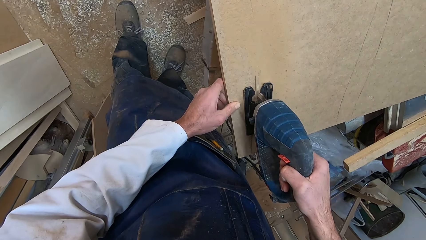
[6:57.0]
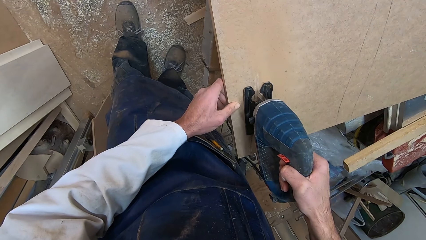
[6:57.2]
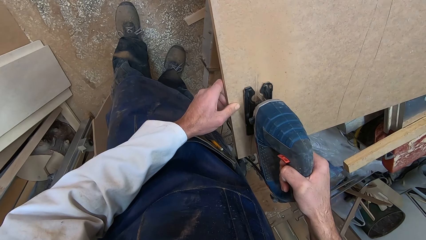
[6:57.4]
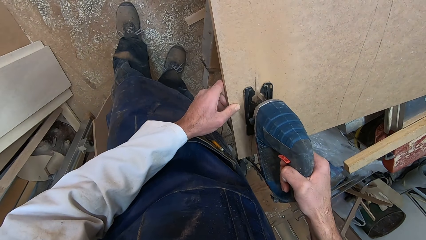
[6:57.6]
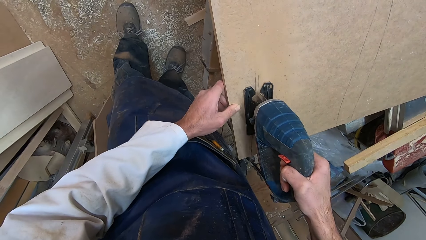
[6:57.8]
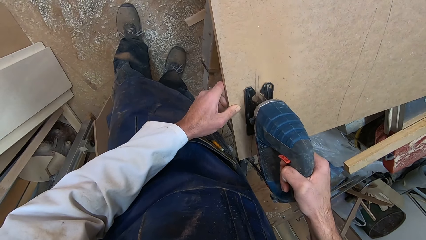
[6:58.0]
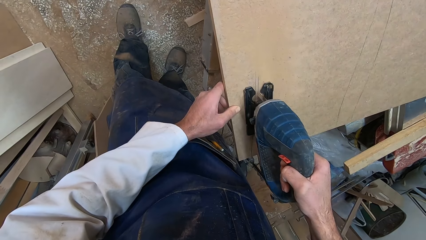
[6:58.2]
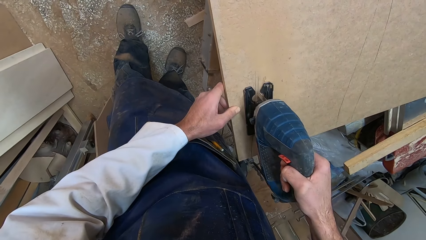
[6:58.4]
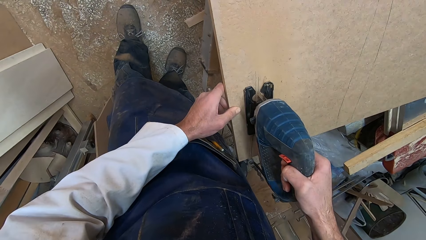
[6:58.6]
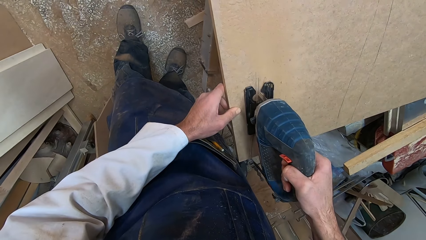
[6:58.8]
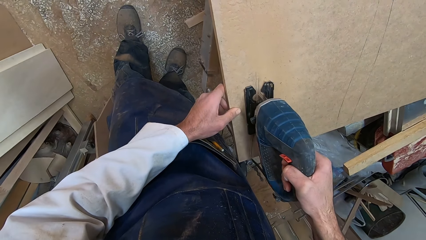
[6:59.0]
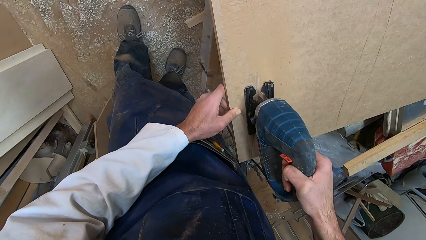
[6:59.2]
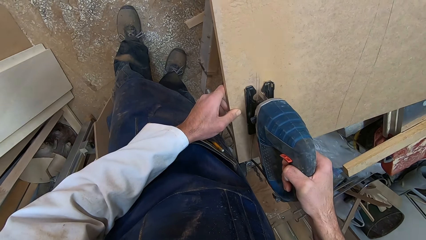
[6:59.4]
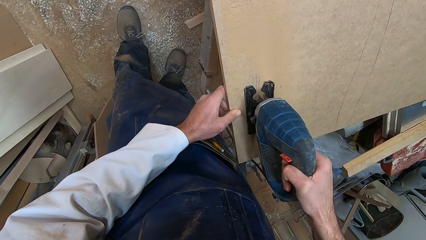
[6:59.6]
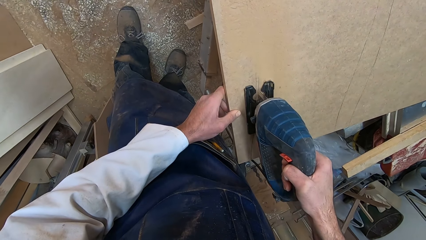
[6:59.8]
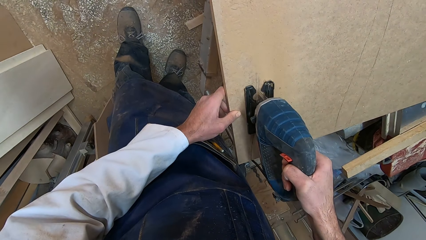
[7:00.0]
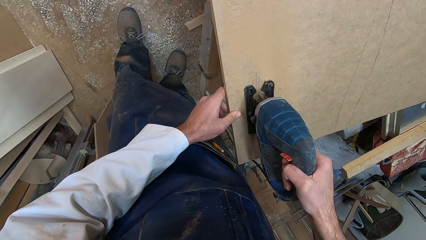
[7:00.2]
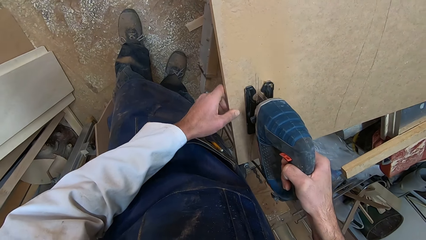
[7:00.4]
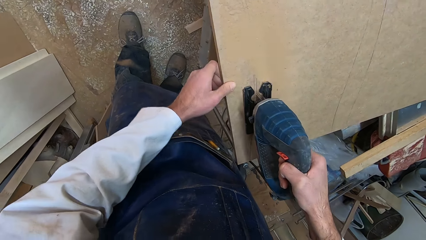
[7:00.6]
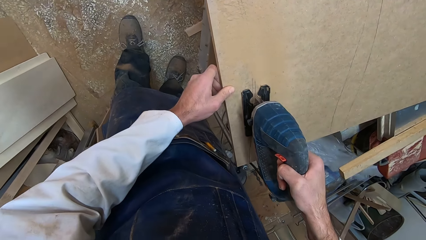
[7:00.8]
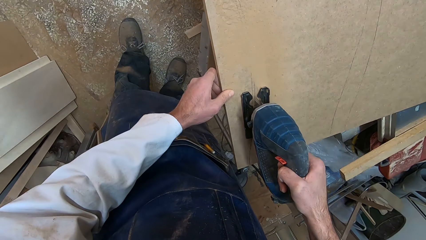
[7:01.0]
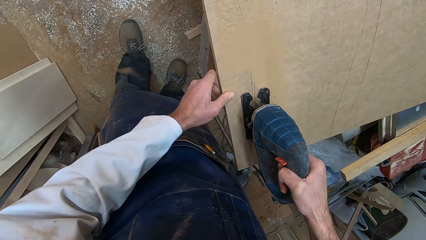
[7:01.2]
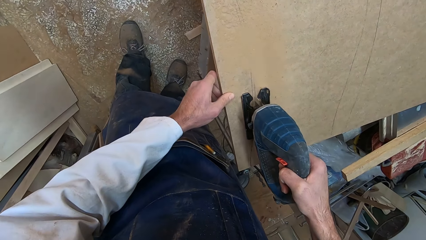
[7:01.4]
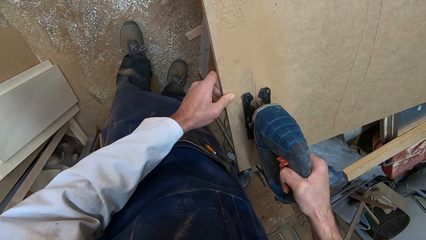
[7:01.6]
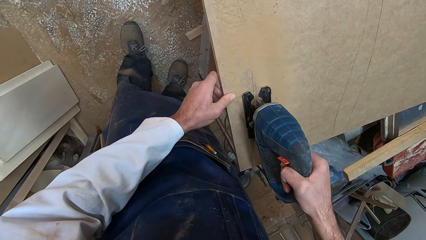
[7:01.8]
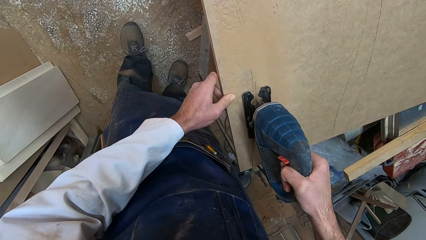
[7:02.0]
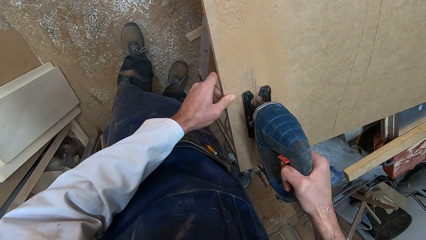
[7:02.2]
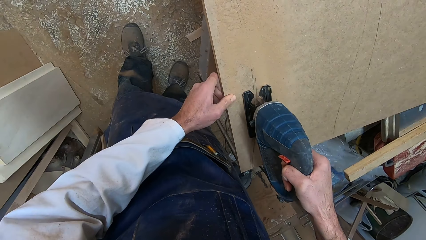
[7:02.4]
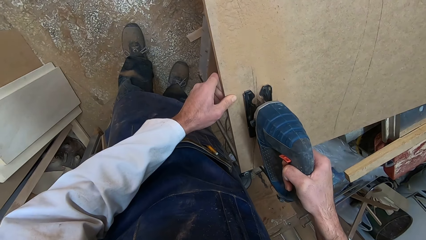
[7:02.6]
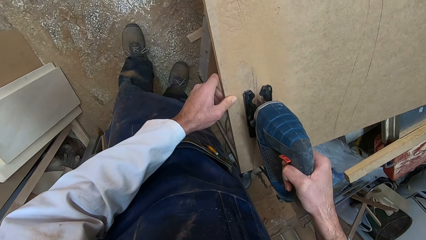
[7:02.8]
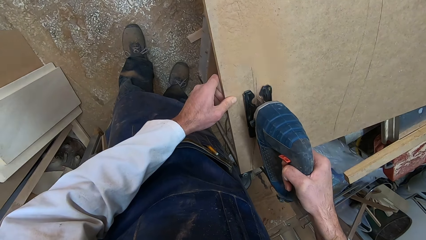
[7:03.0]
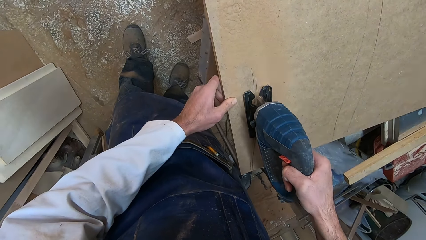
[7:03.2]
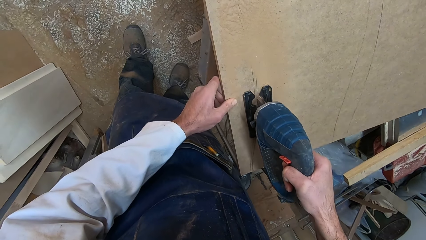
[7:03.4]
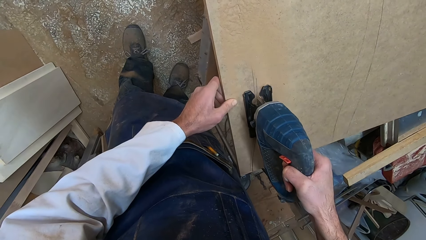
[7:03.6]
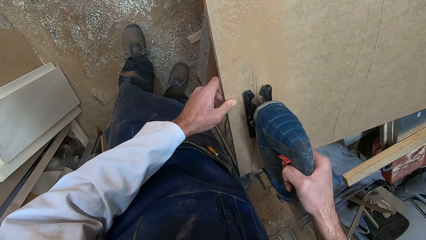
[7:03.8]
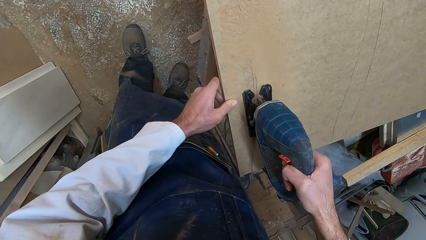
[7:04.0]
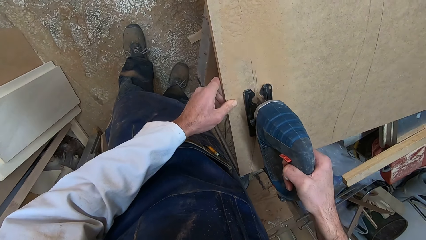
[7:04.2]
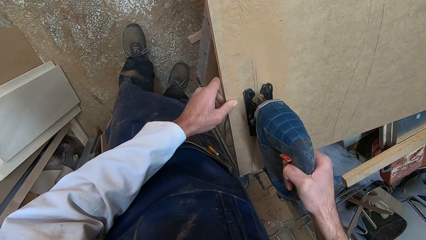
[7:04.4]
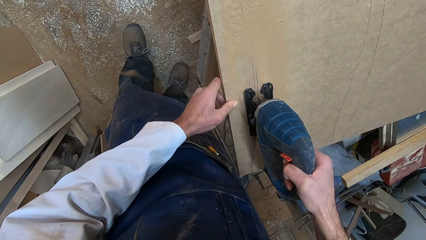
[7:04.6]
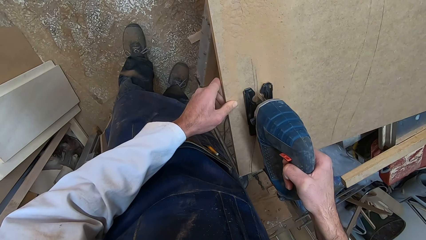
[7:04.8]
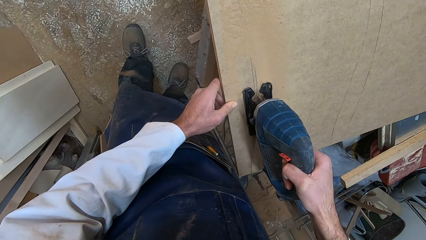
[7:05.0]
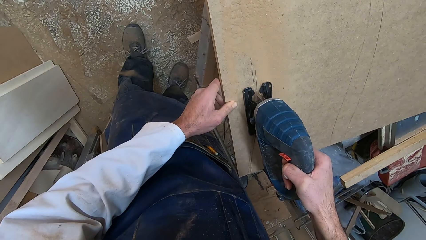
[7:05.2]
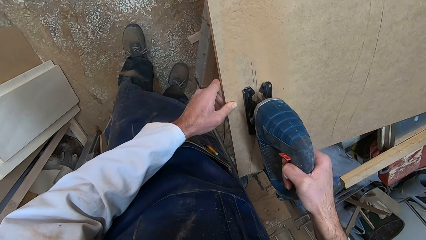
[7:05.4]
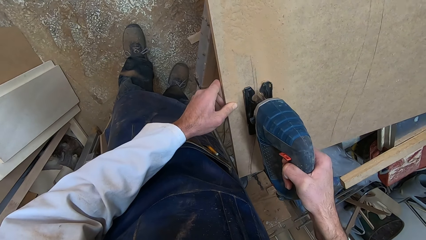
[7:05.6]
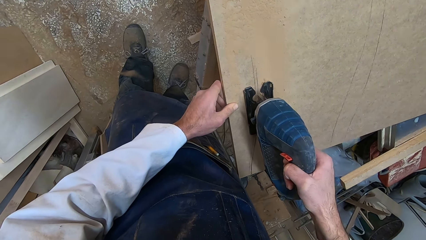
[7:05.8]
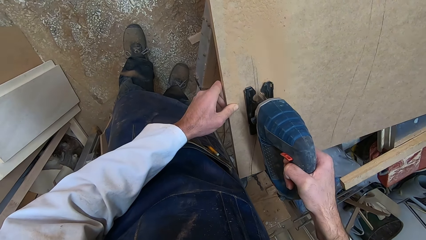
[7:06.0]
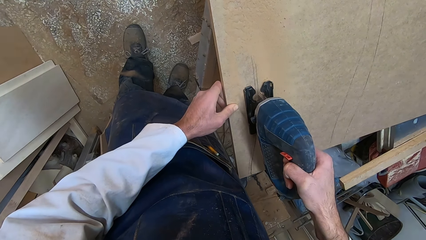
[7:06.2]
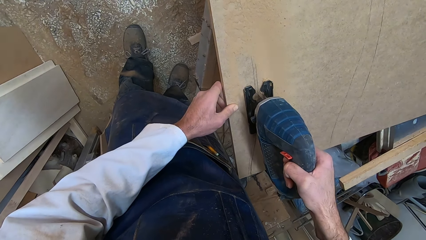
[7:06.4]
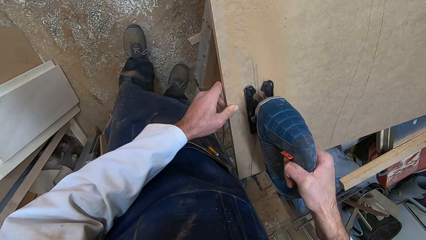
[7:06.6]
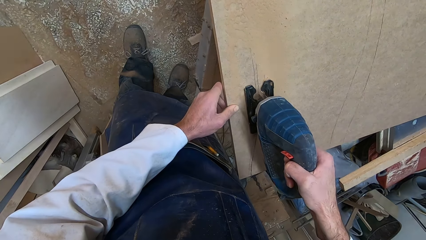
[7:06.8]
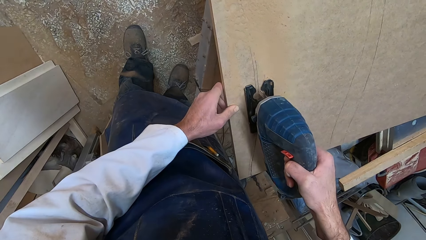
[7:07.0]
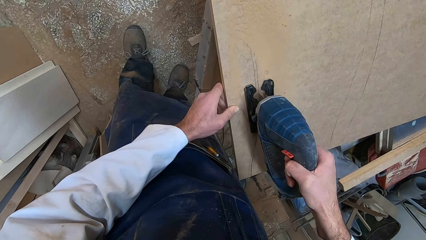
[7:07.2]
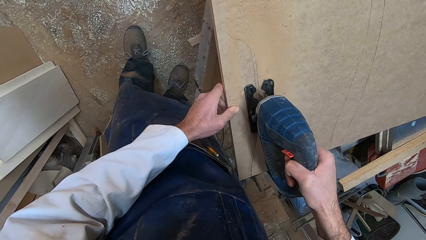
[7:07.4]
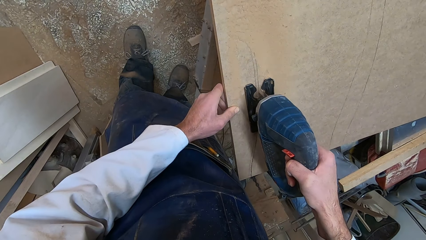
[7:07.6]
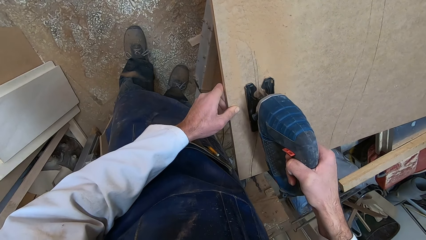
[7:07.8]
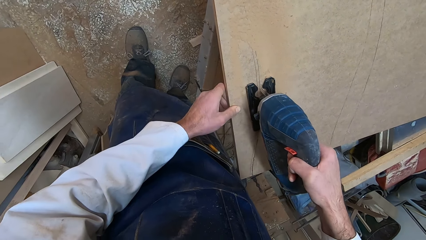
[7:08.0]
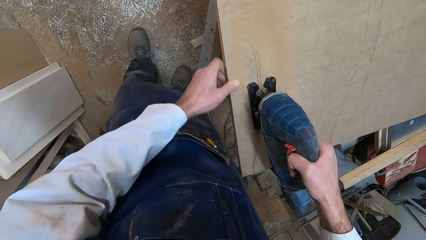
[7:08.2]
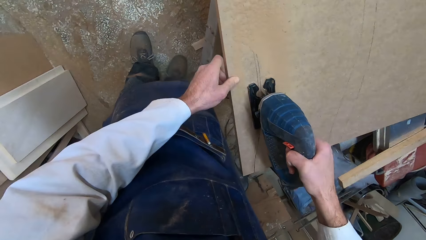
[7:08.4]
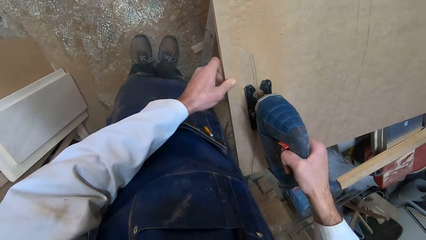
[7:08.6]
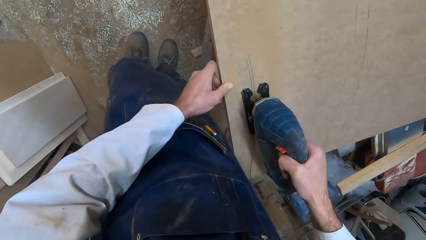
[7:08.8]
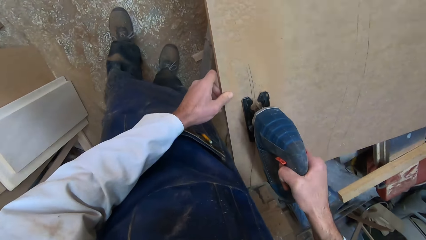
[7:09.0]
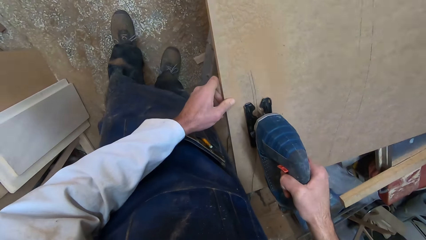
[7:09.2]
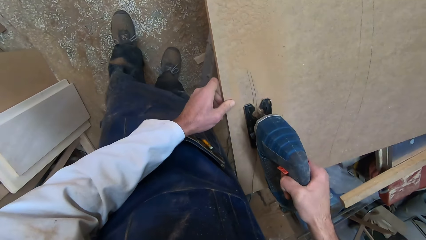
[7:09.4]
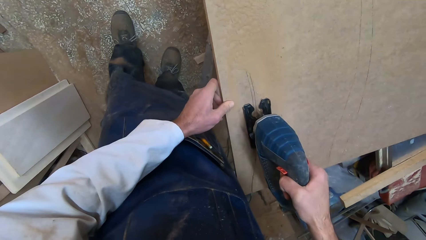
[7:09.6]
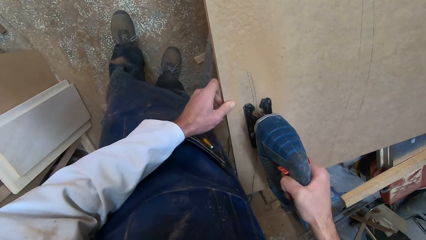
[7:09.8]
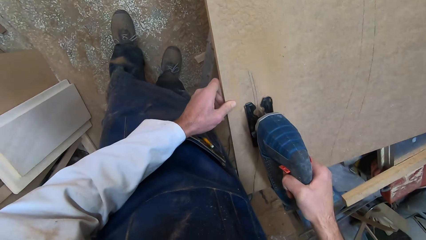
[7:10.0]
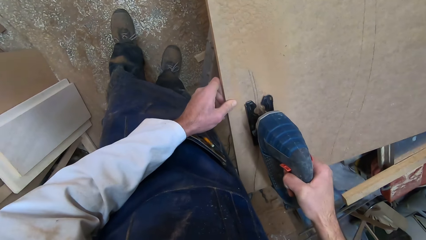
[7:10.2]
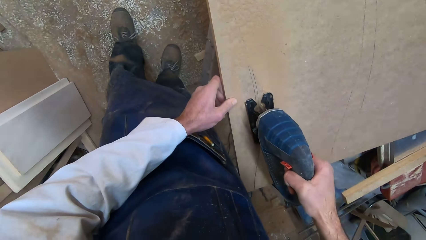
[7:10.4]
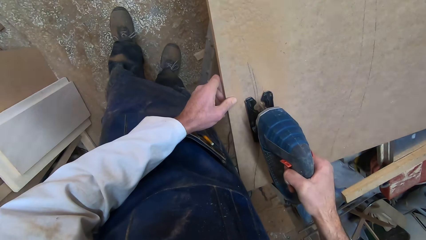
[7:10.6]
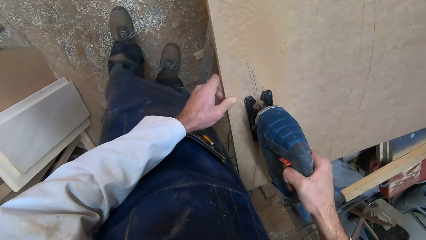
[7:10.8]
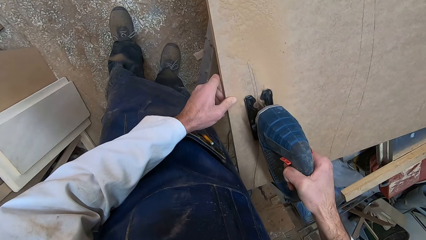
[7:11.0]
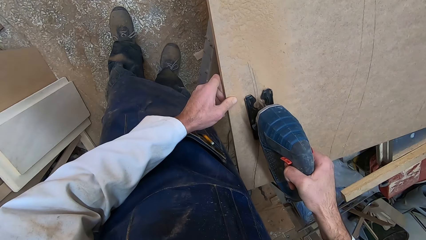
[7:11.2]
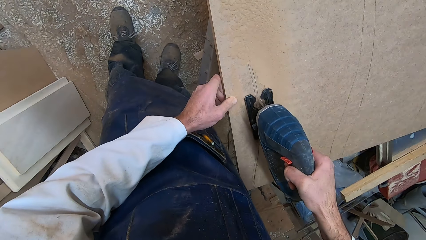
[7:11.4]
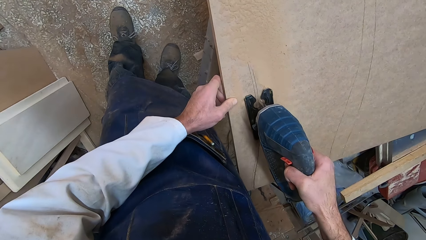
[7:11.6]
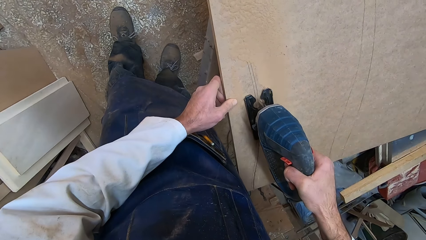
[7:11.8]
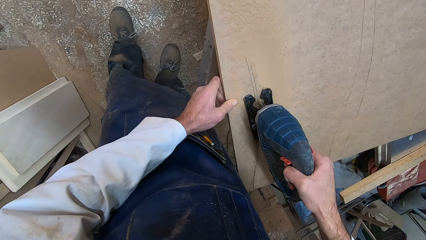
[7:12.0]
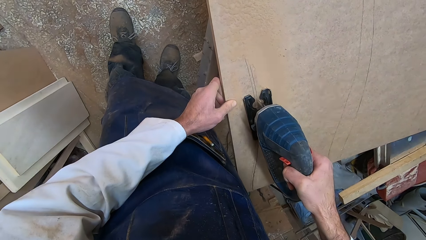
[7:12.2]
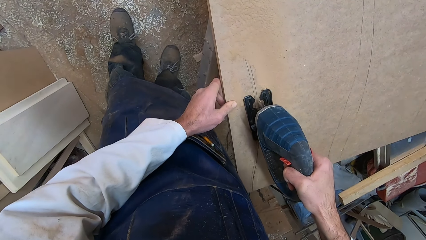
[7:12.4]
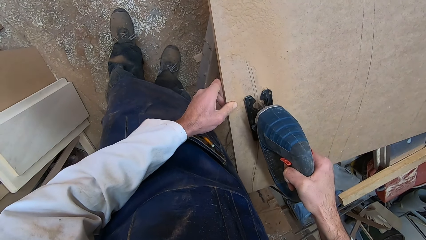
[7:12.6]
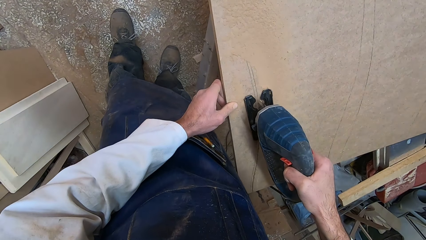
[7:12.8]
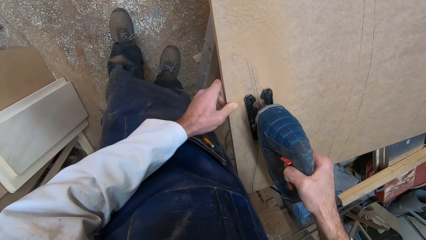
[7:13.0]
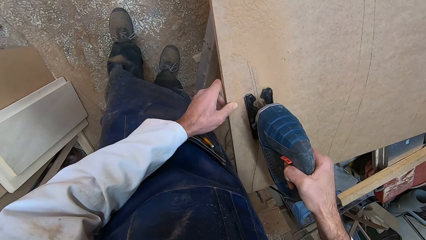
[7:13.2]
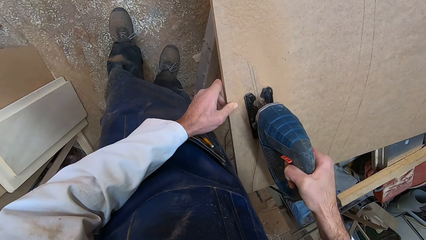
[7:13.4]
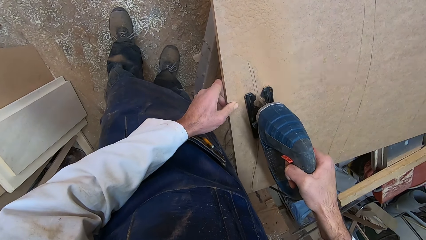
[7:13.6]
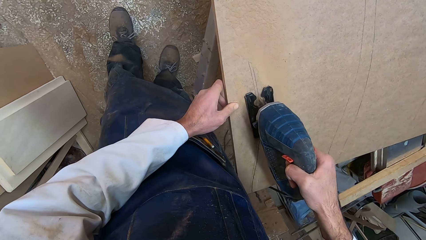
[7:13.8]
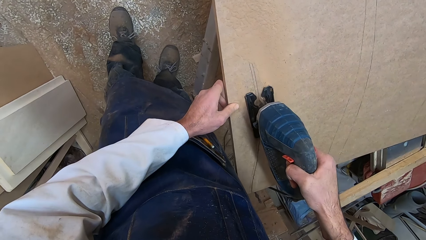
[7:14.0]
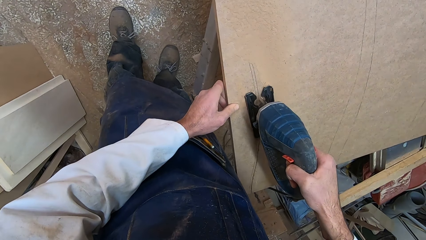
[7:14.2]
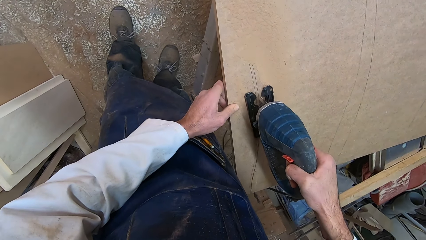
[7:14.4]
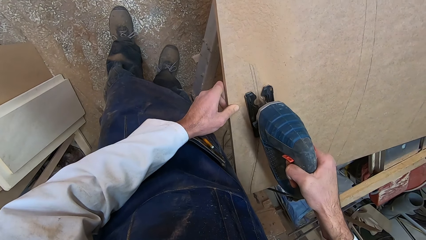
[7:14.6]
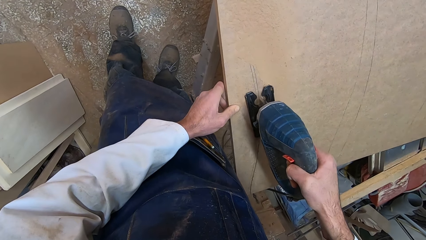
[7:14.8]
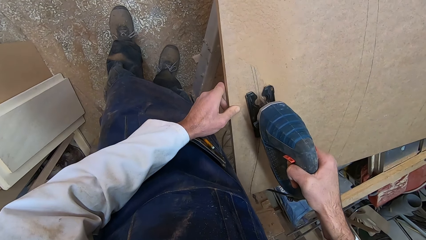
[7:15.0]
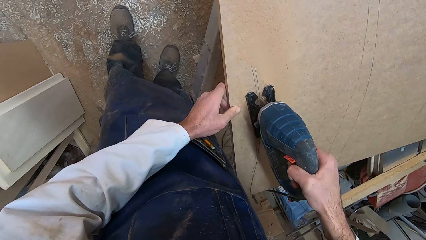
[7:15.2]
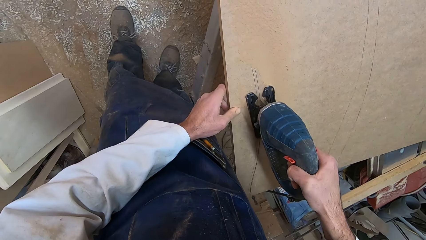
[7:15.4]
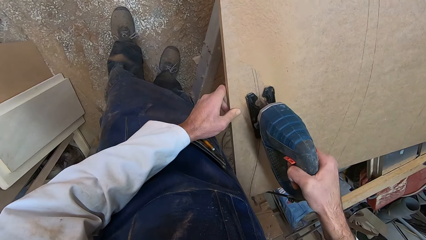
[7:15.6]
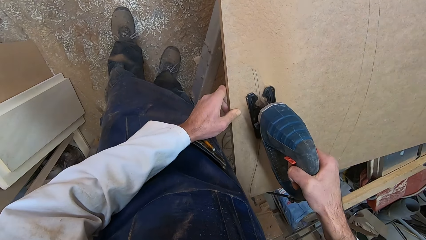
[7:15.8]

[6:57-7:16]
The camera wearer moves his left hand along the plank. He moves his left hand along the plank again. He moves forward.
